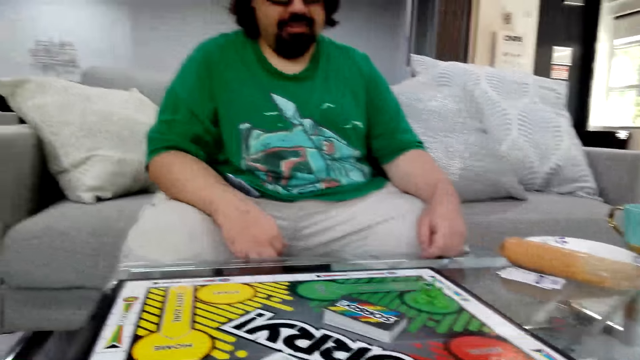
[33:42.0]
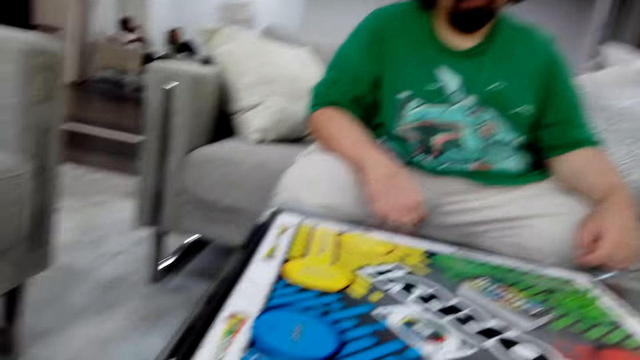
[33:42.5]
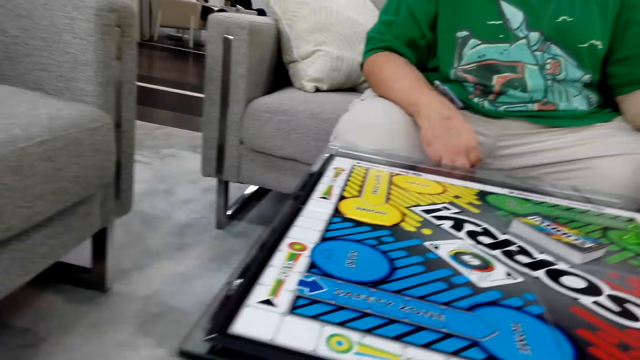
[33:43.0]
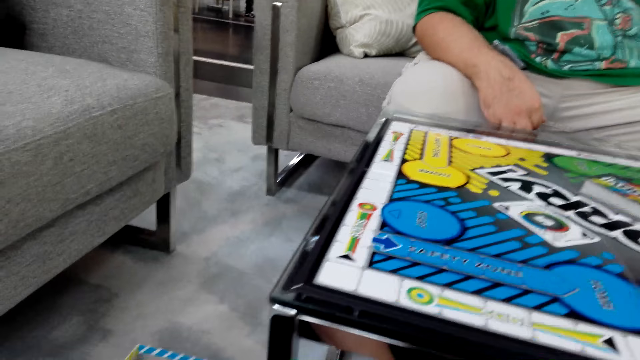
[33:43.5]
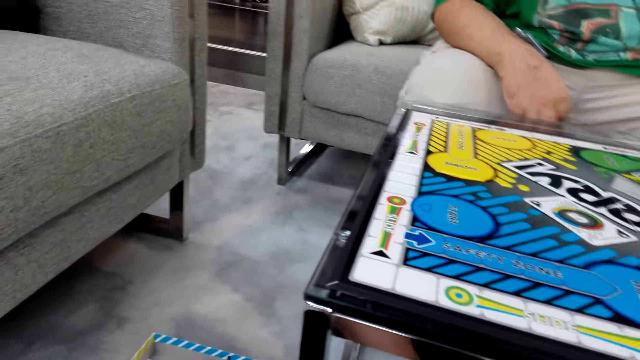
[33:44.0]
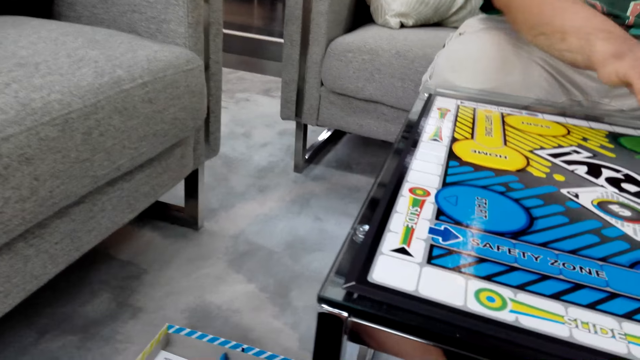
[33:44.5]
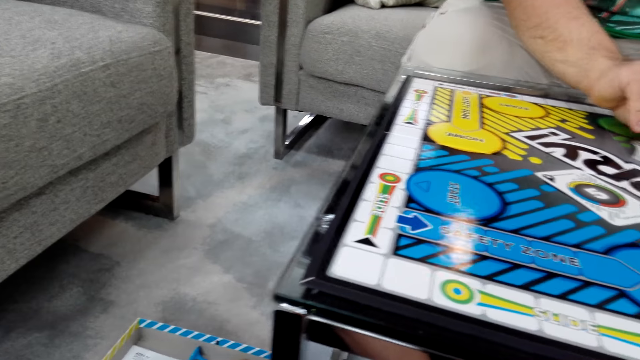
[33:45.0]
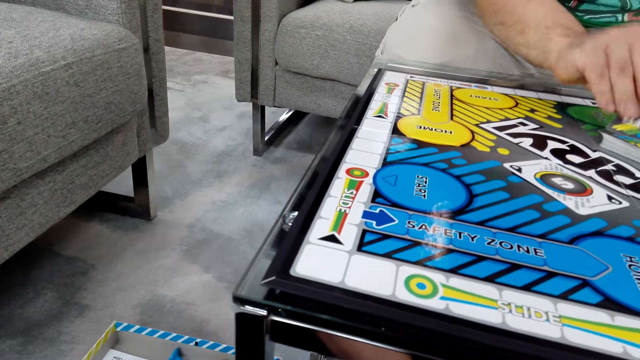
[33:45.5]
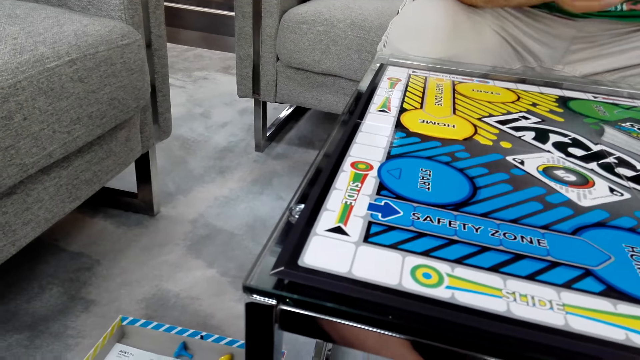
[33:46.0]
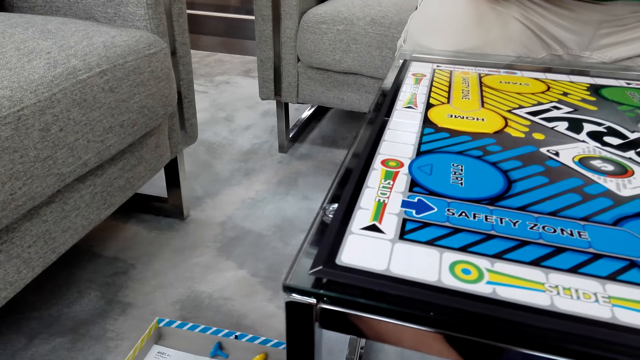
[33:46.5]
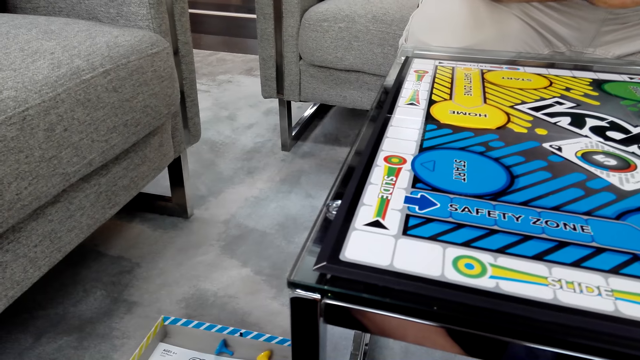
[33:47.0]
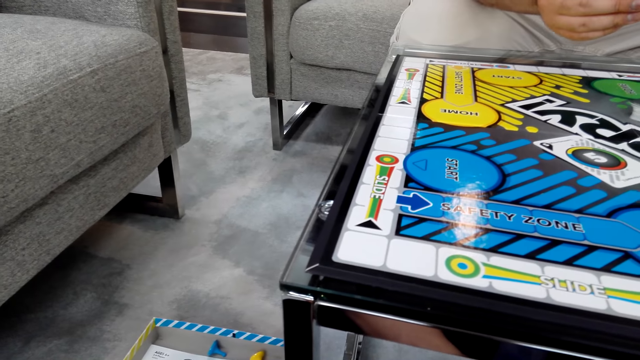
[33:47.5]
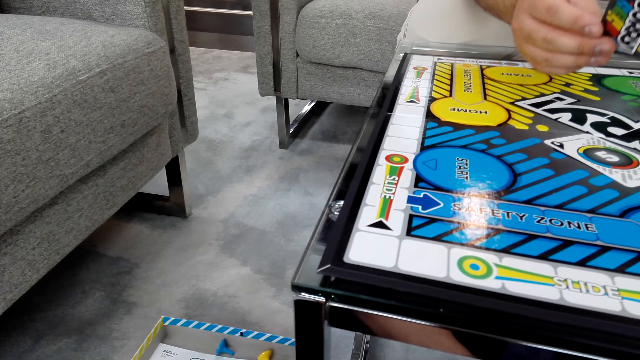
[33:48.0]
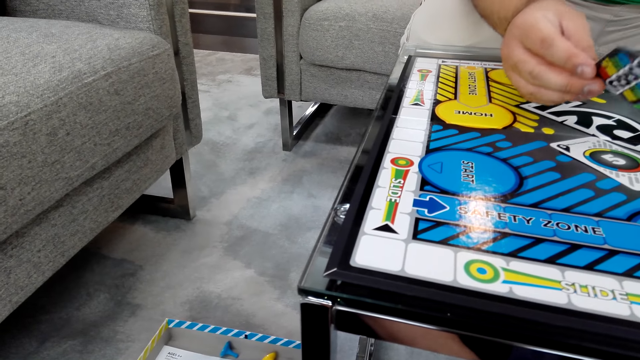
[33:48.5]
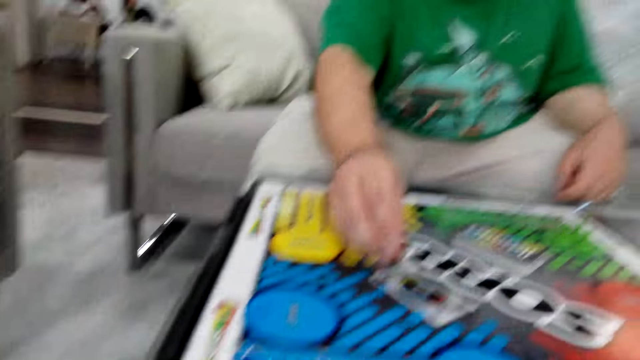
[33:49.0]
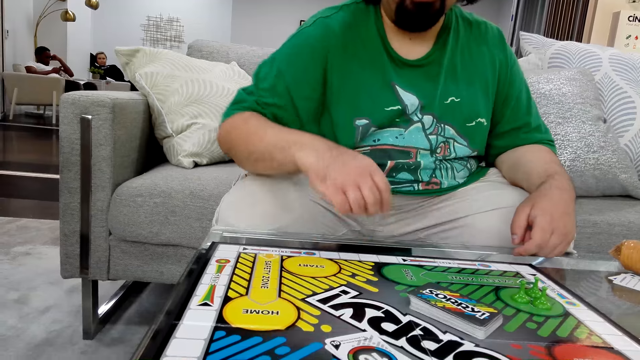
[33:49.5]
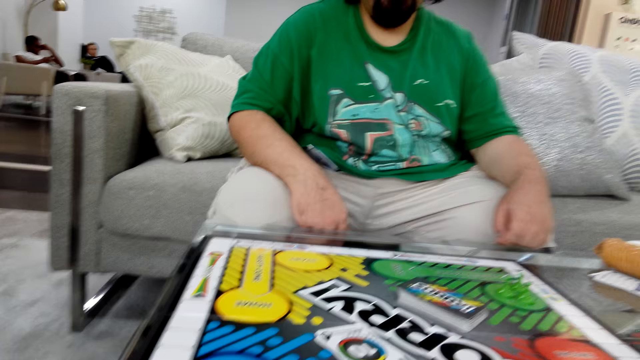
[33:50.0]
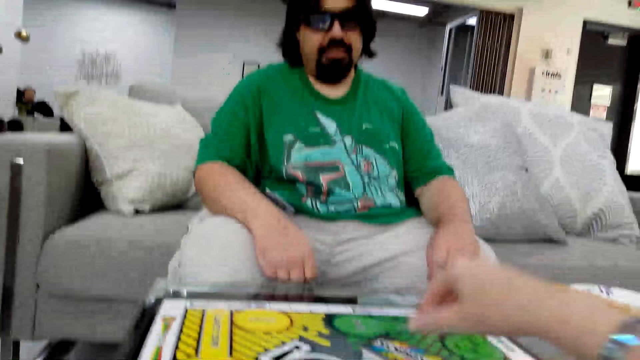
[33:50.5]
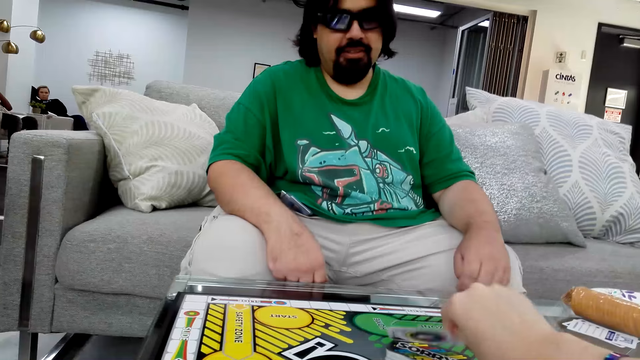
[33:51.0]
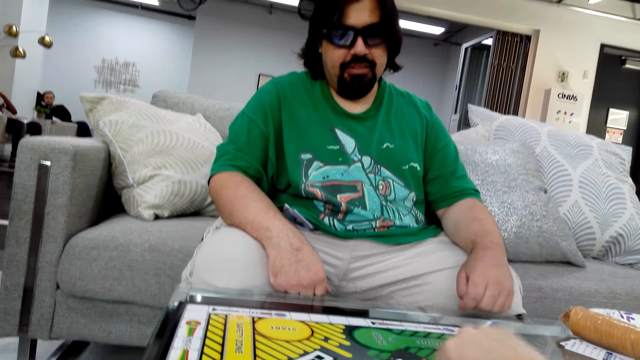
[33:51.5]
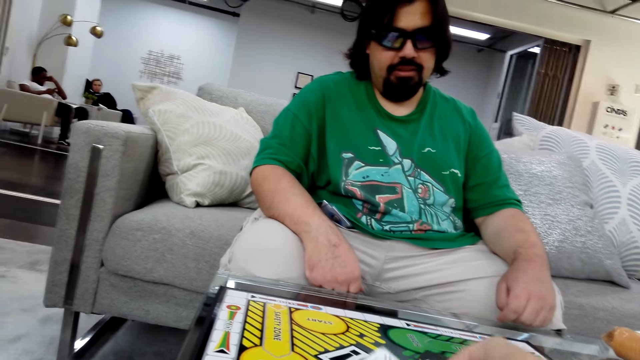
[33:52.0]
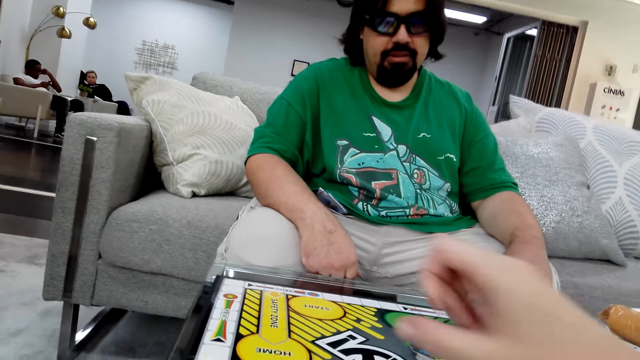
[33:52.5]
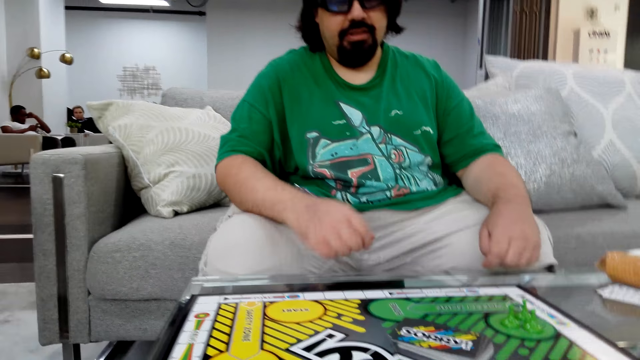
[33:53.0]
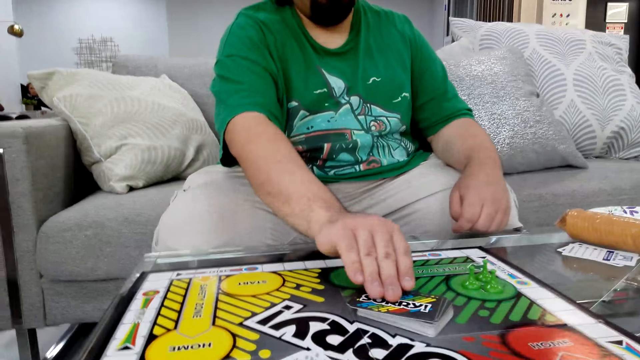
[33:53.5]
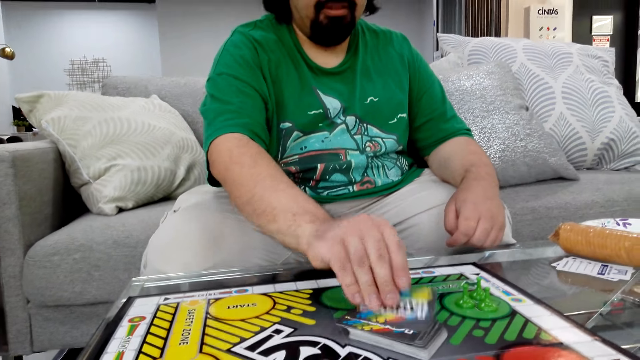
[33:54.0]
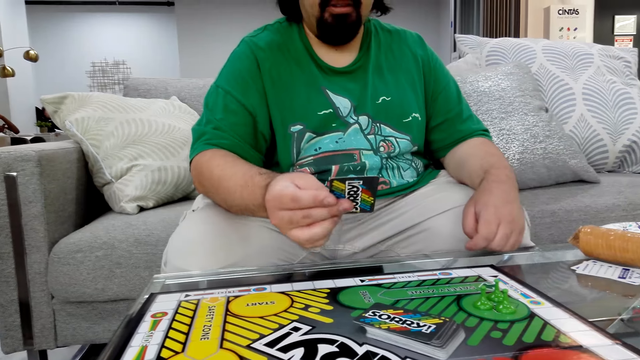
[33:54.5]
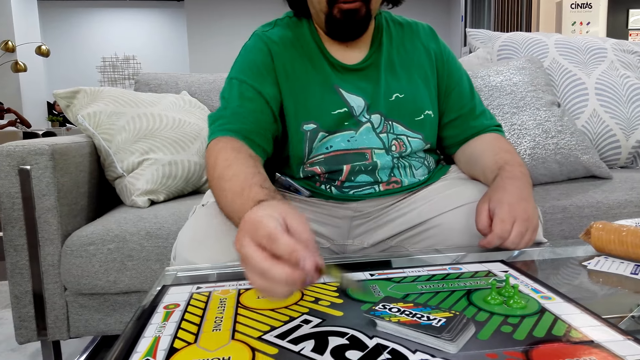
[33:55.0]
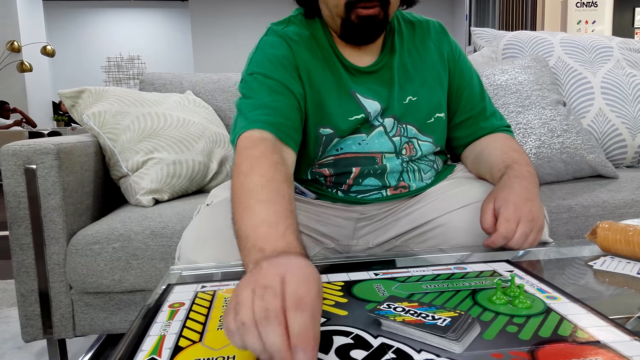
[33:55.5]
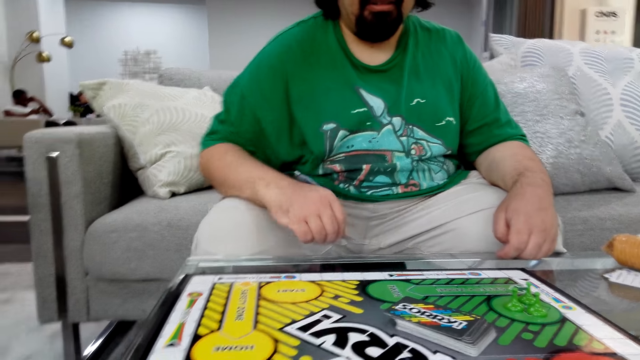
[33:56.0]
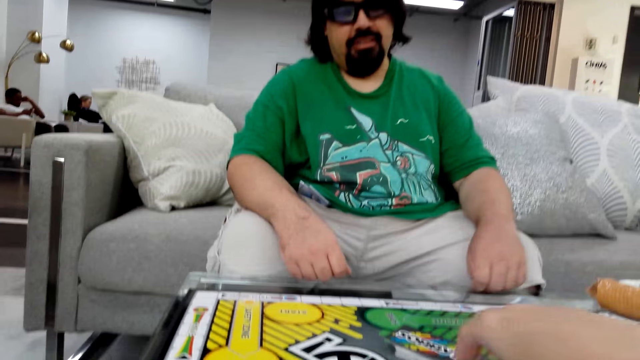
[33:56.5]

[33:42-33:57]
A man picks a card. The camera wearer puts the poker card on the table. The man puts the card on the board. The camera wearer picks the poker card with her right hand. She puts the card on the board. The man picks the poker card from the table and puts the poker card on the table.

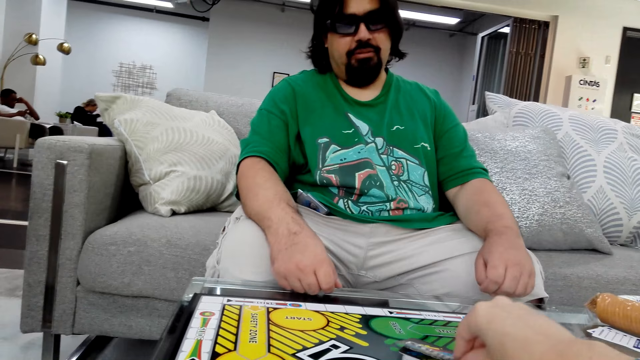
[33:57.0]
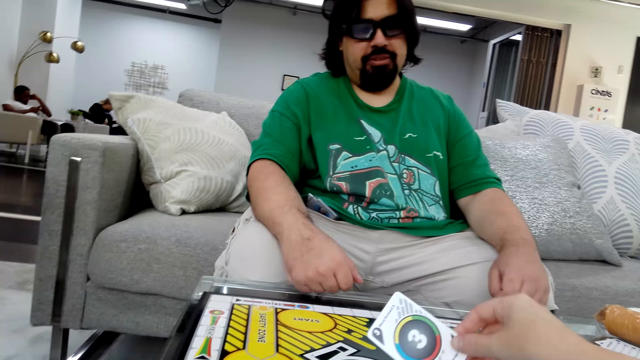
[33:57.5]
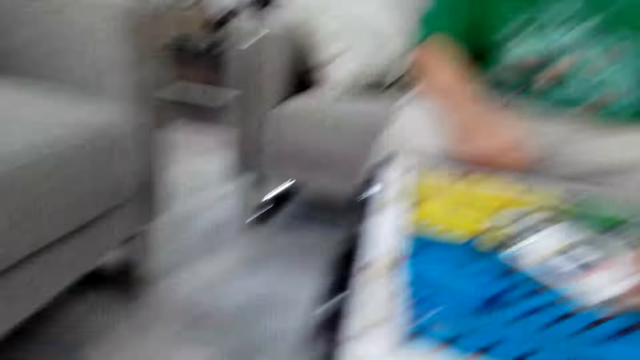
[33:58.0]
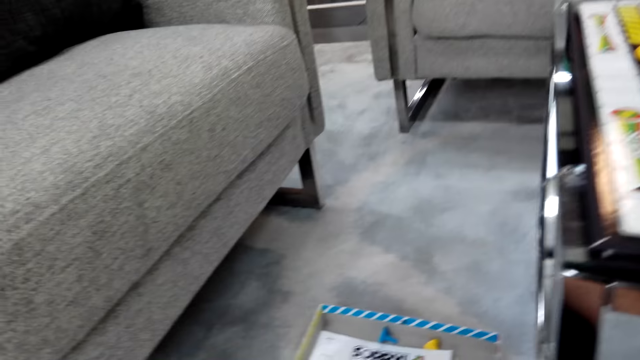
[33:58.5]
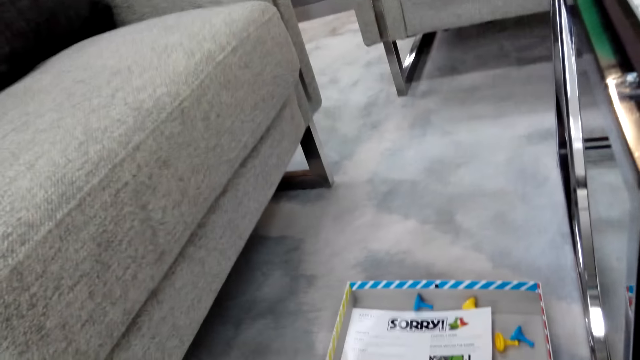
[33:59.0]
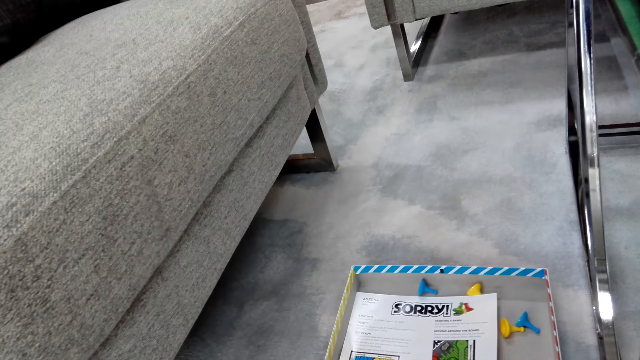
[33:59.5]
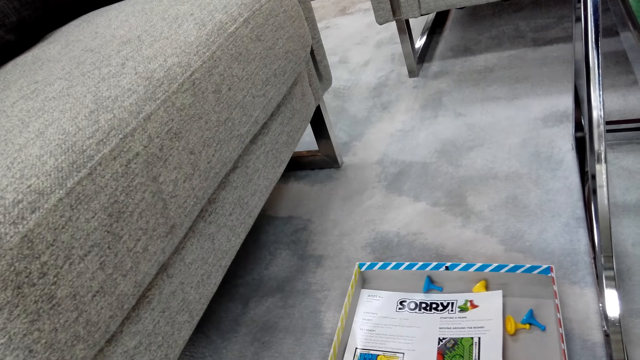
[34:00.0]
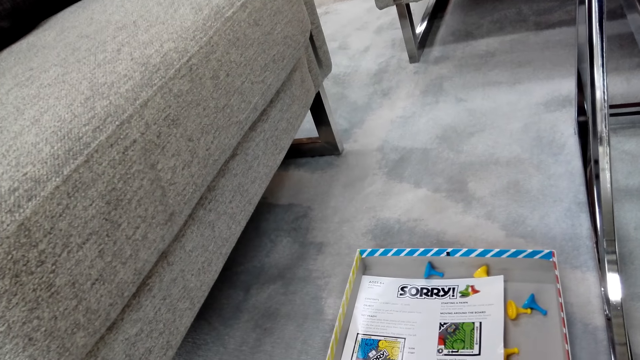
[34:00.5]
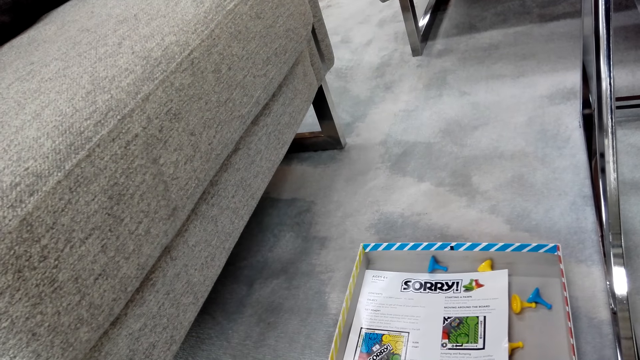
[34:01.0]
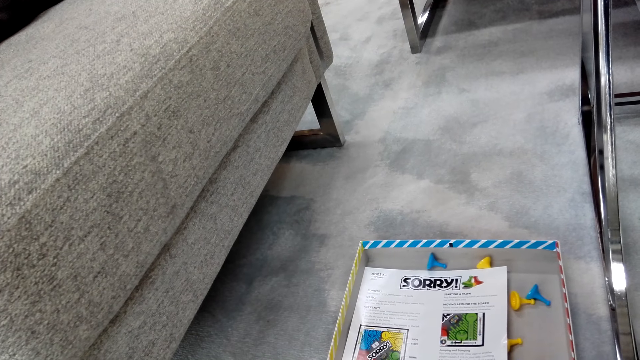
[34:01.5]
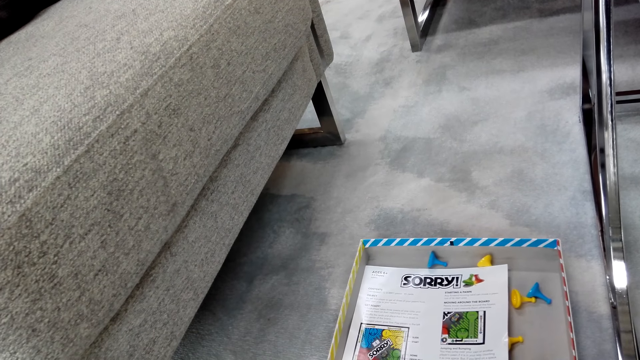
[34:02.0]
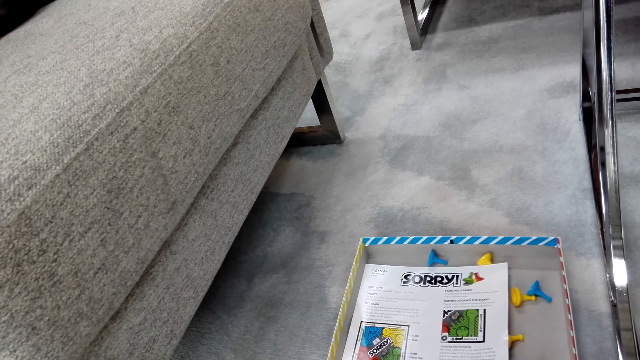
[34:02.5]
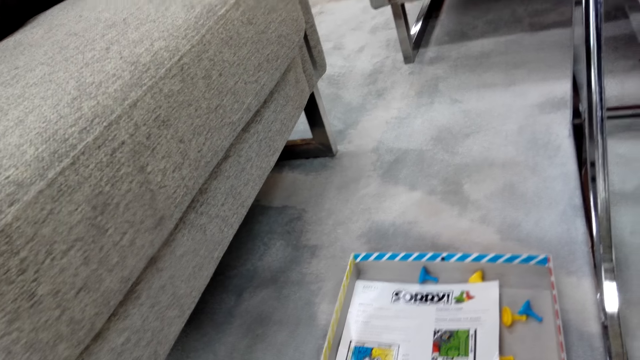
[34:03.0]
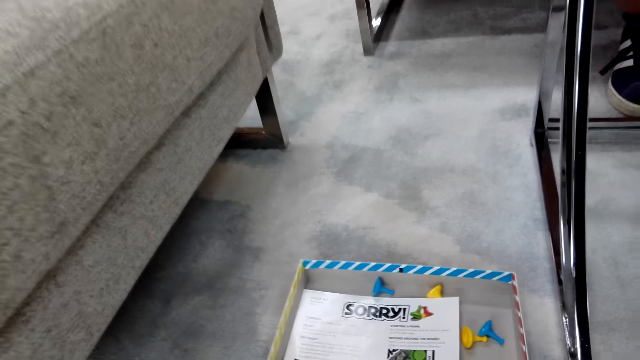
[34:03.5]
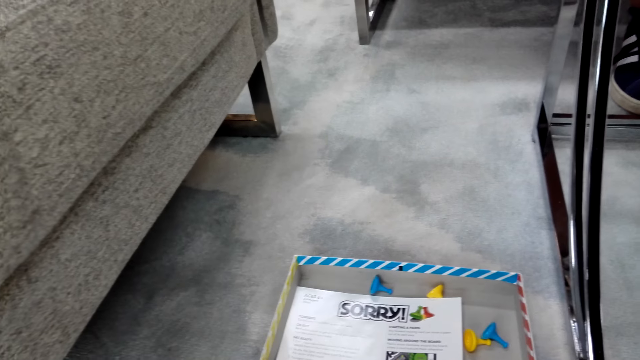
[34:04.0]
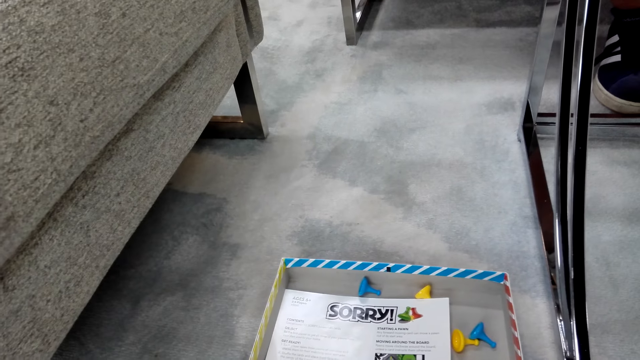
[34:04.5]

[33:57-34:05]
The camera wearer picks the poker card with her right hand. She puts the card on the board. She stares at the board game box.
